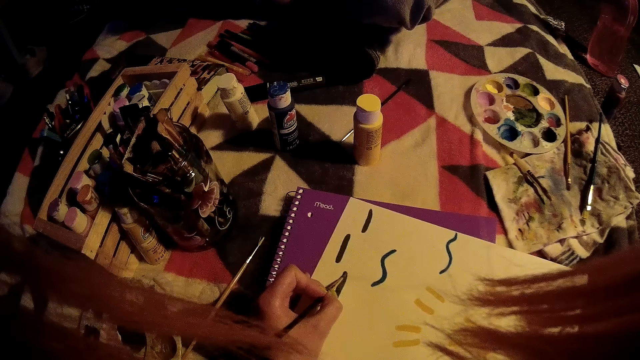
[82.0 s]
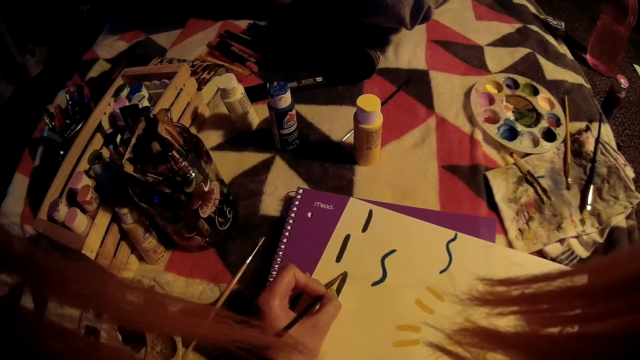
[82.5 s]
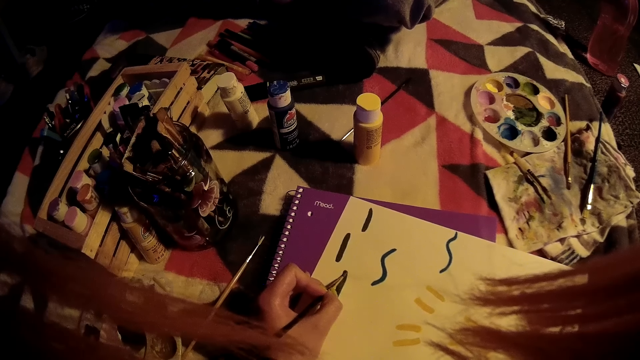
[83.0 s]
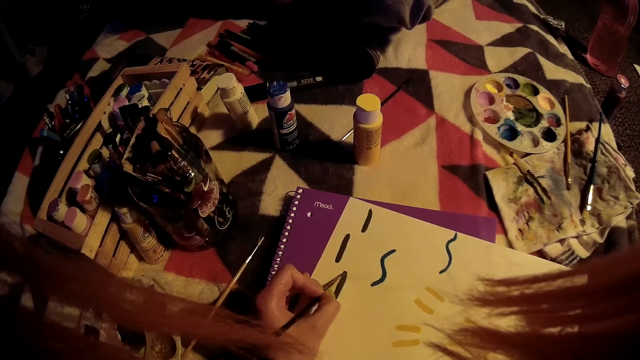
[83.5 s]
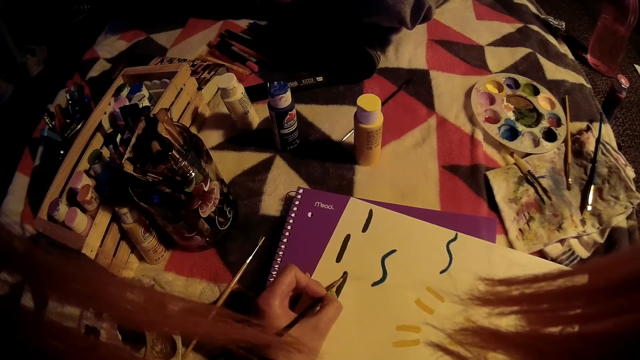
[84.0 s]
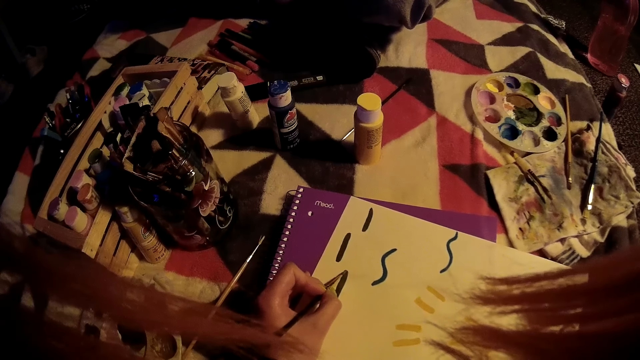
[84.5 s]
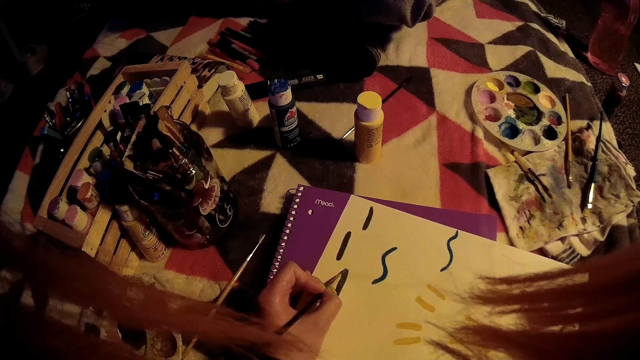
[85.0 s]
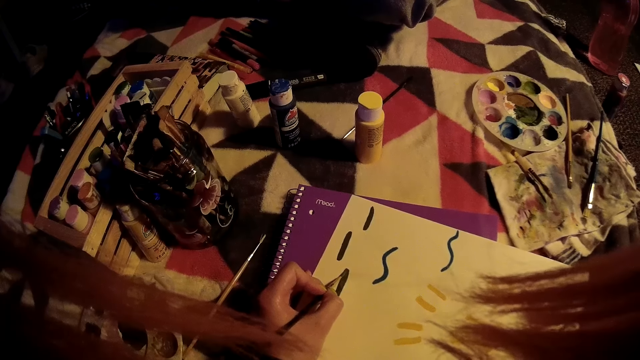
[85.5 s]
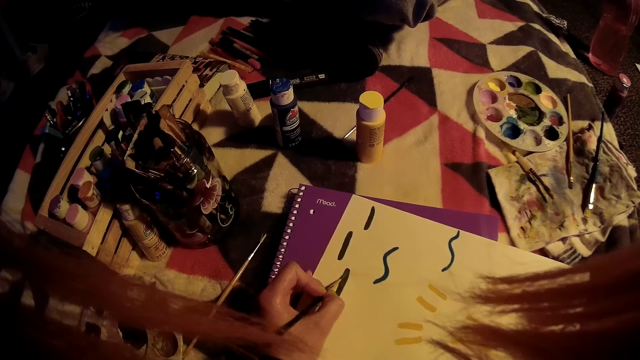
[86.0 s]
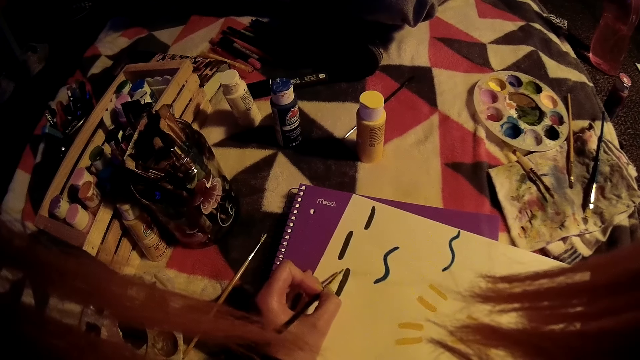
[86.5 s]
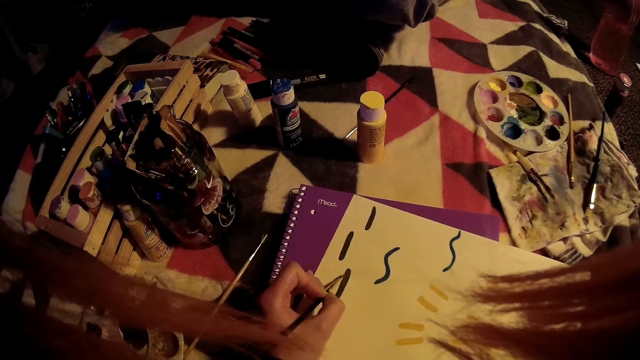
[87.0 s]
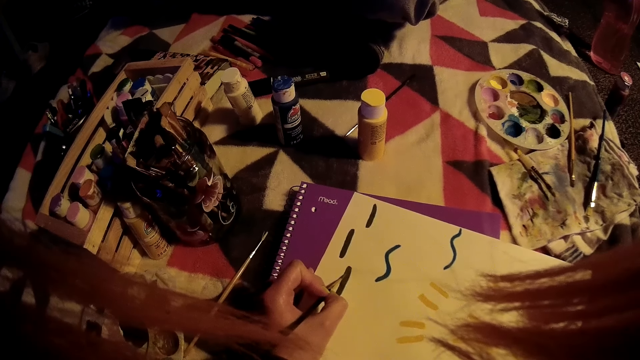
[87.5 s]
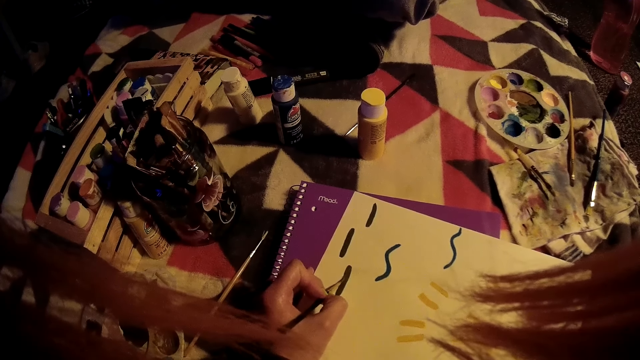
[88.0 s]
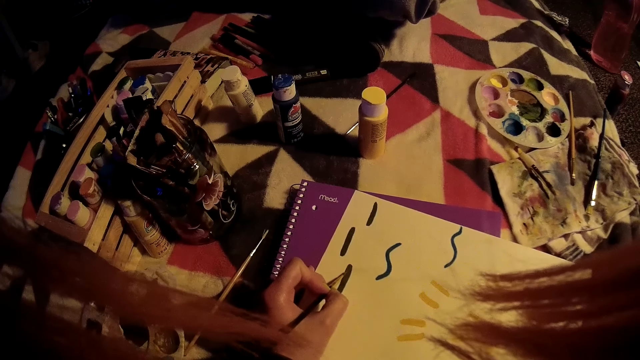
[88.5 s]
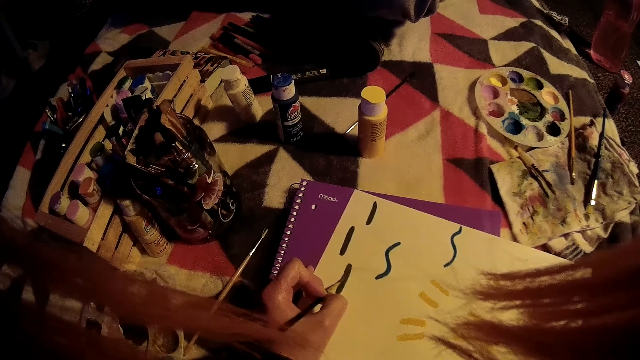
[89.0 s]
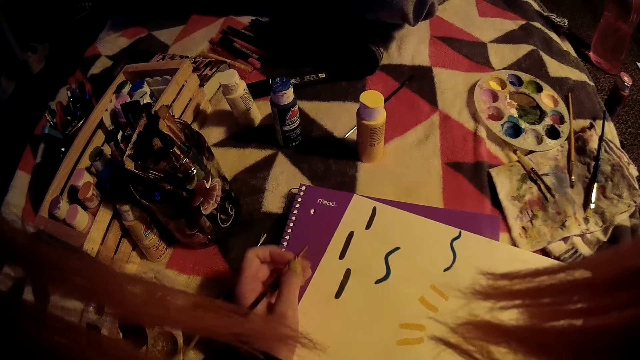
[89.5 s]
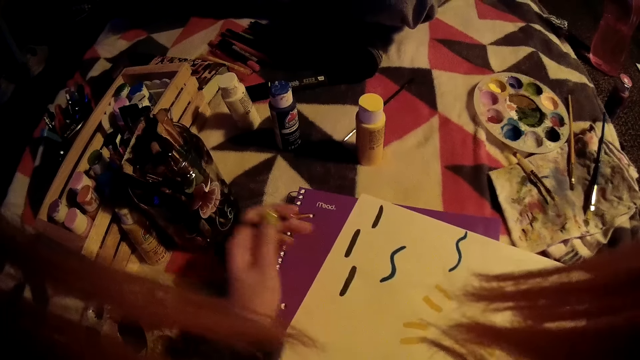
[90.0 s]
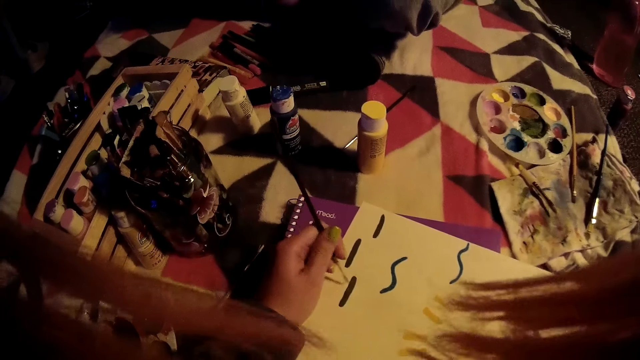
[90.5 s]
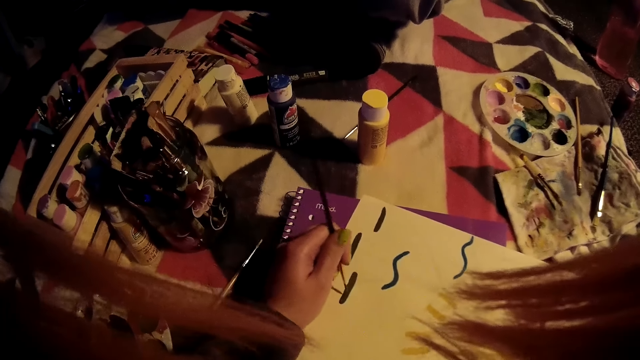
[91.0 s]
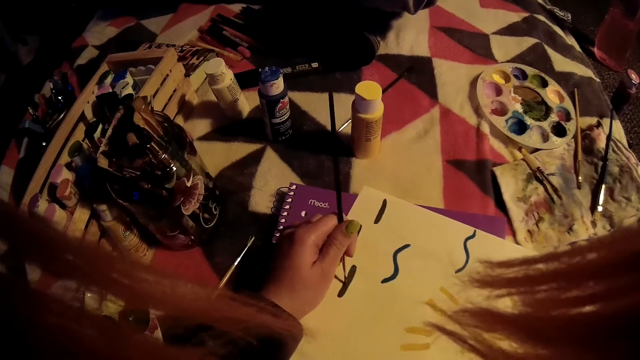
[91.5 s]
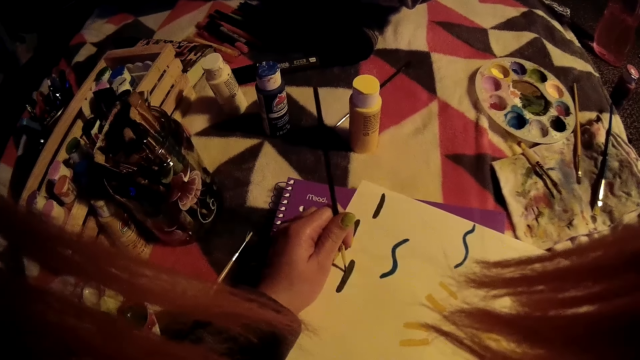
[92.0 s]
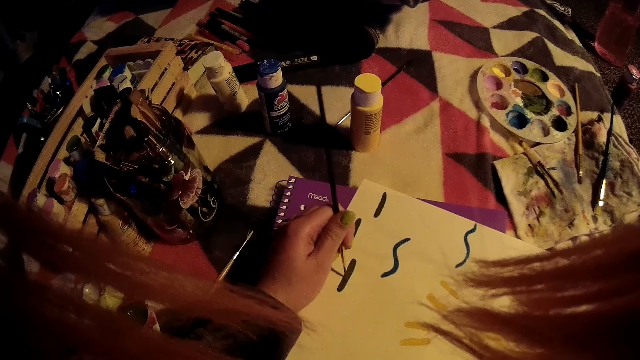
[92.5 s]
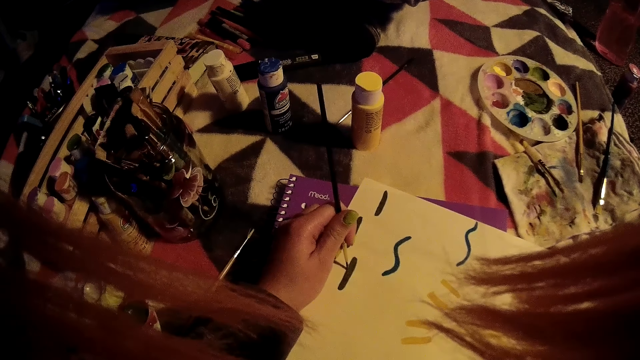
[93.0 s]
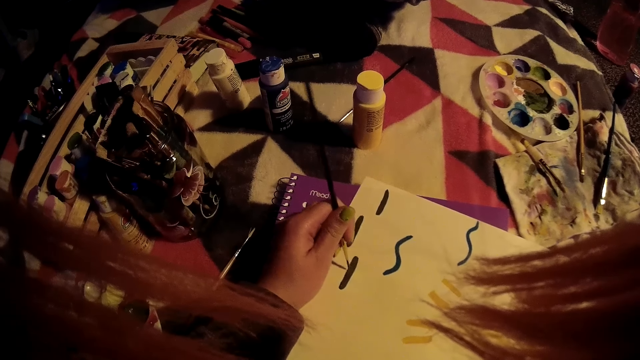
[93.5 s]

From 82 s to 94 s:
The camera wearer adjusts the paper.

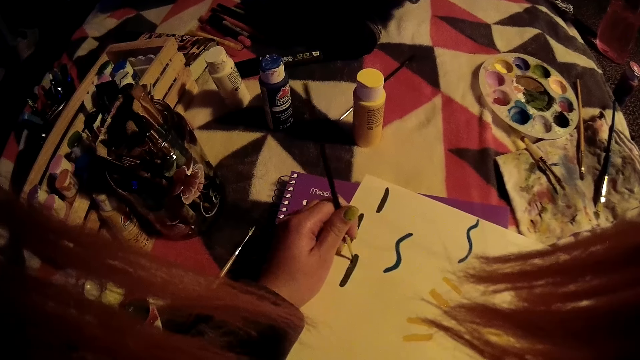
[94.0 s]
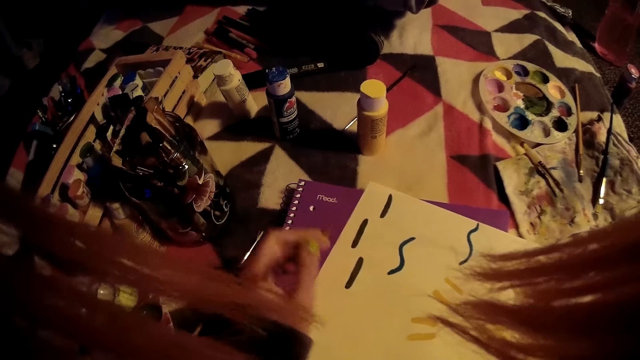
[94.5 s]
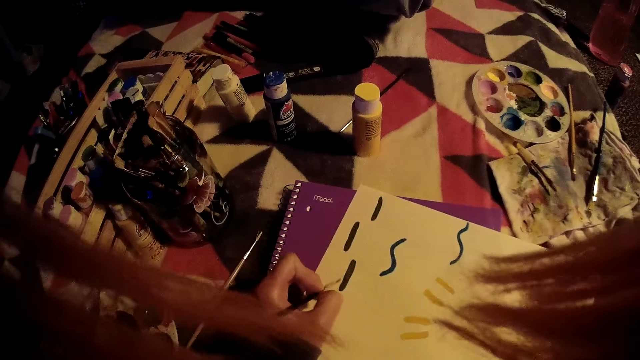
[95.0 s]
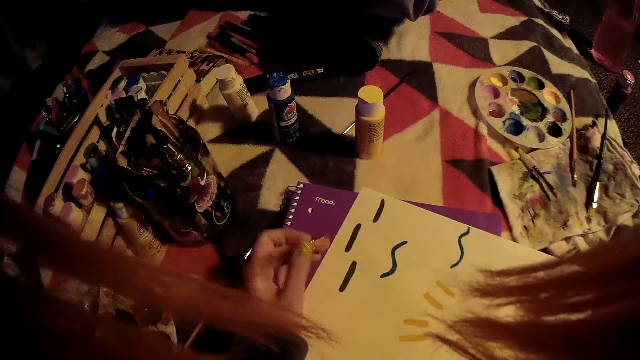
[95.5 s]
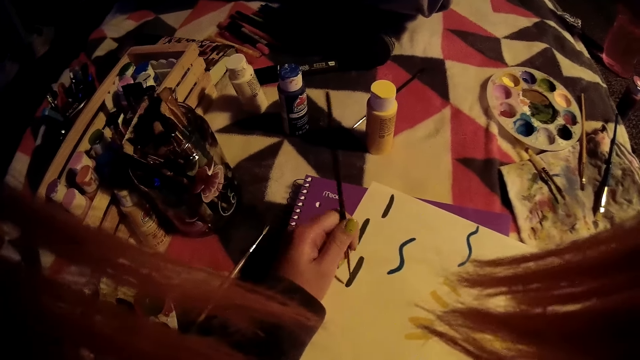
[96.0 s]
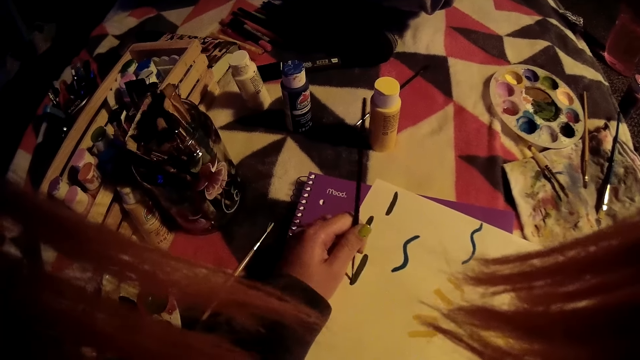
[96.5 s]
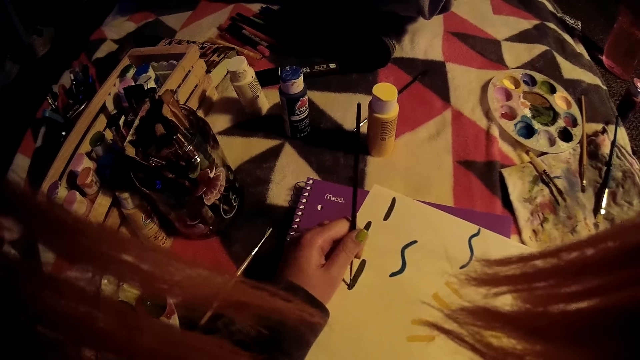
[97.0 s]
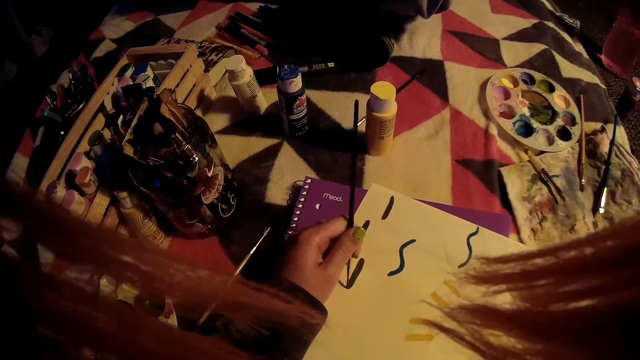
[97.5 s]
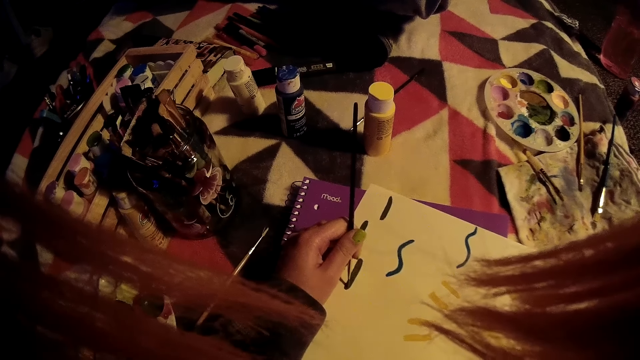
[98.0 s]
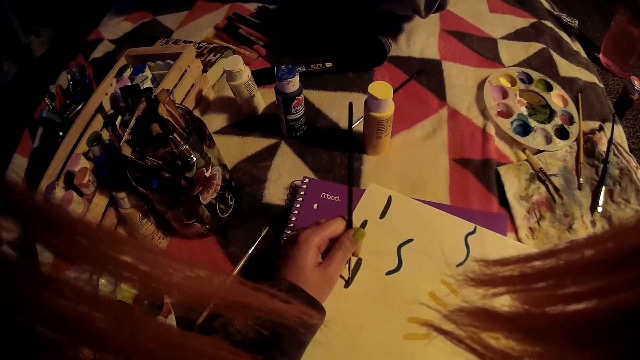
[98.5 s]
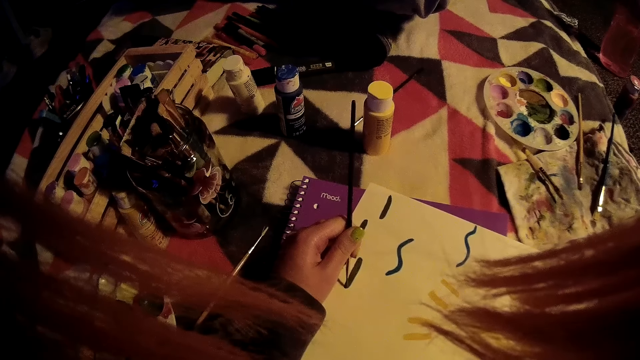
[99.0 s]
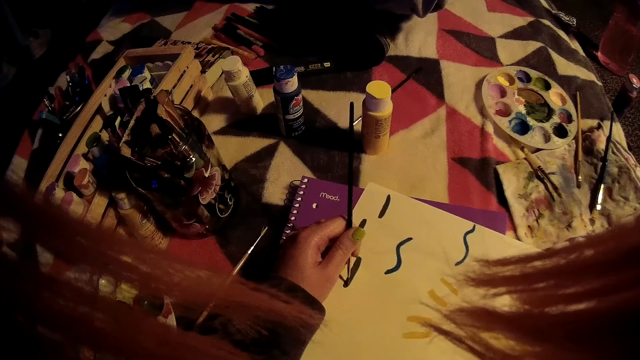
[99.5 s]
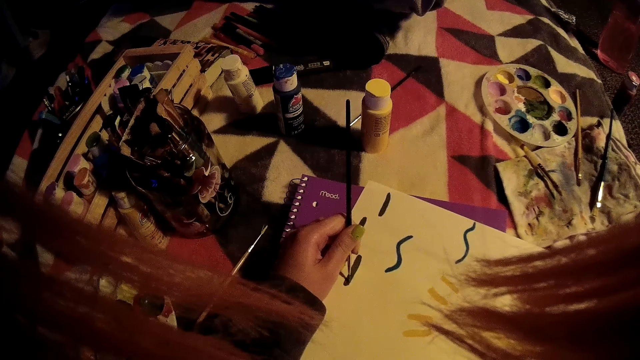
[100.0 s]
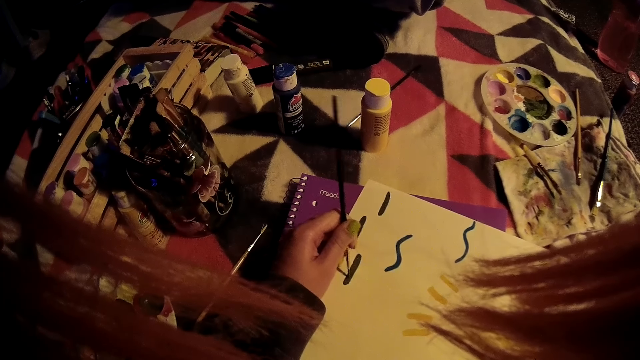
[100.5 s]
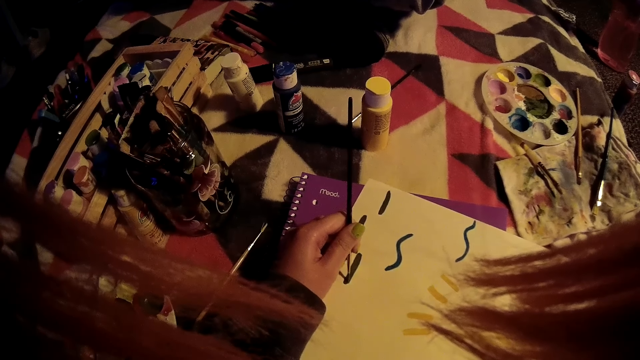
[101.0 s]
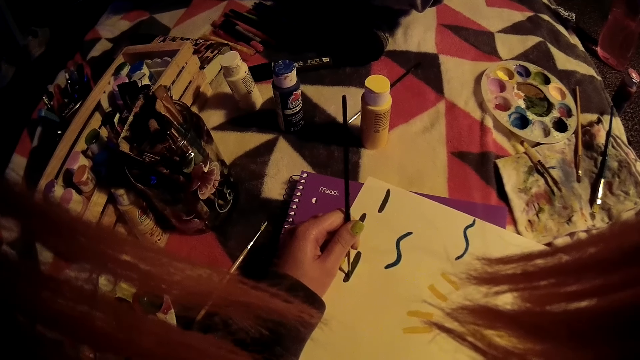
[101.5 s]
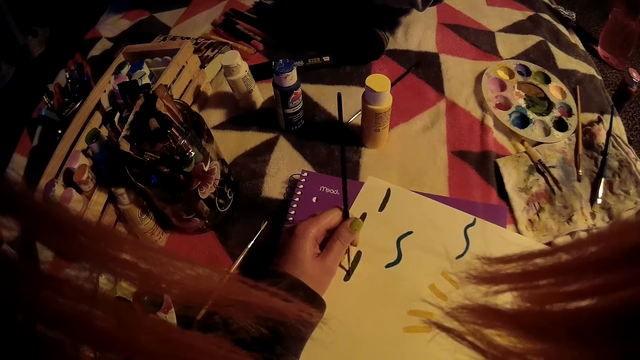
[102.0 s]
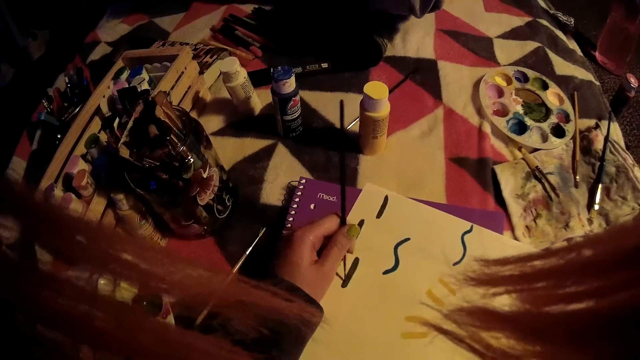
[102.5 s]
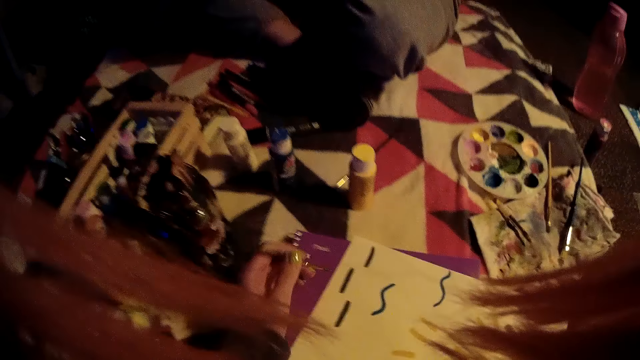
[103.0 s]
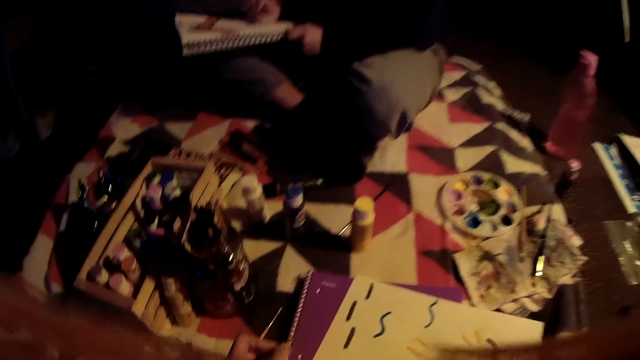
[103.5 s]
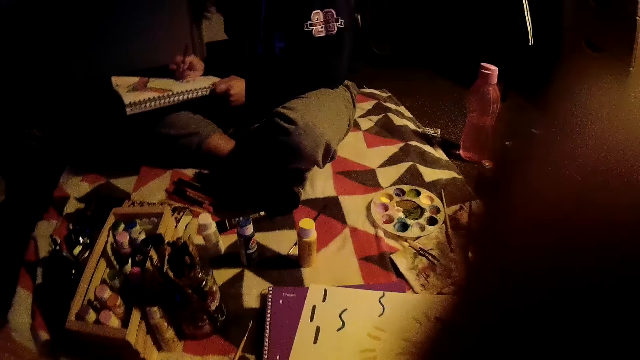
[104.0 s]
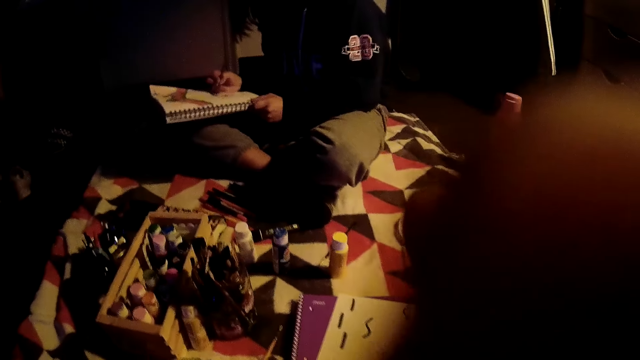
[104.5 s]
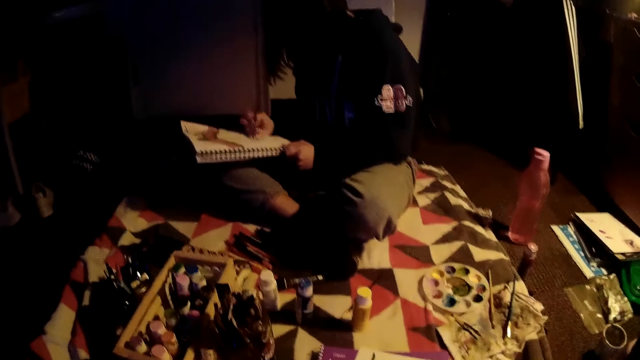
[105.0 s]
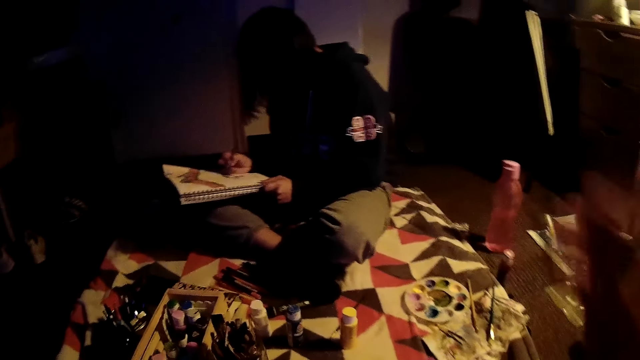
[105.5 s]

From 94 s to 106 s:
The camera wearer touches the face. A girl paints on a book with the brush in her right hand.
